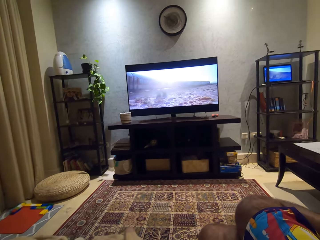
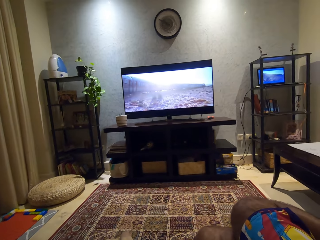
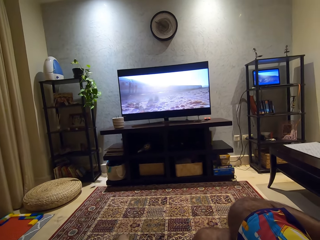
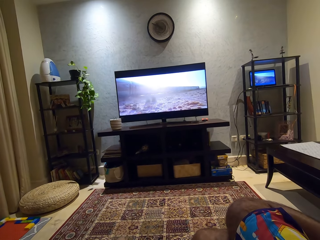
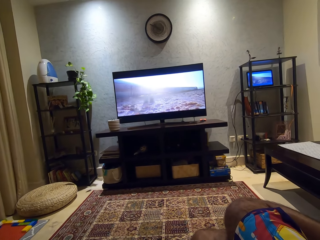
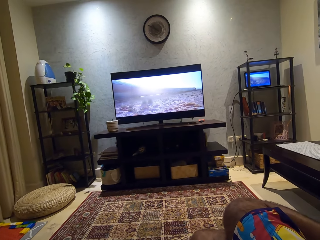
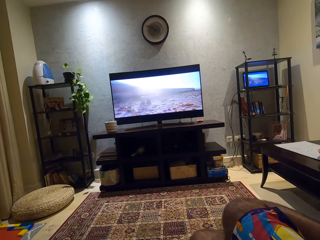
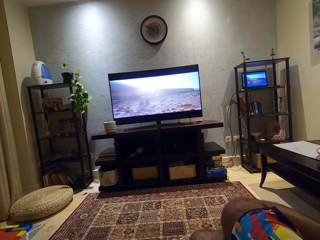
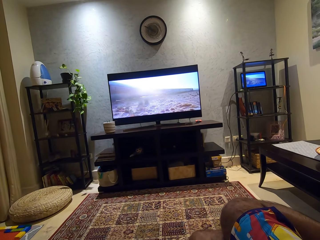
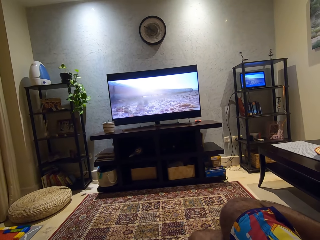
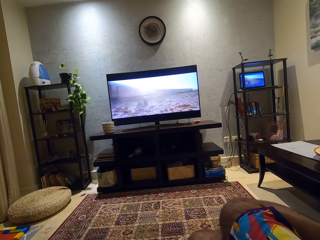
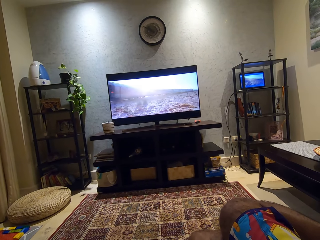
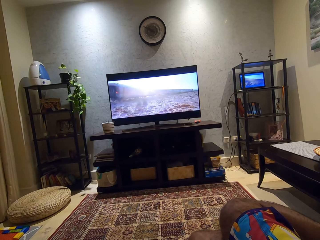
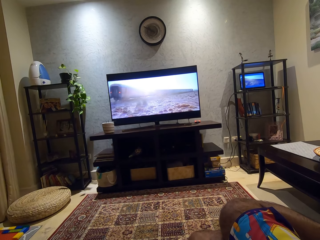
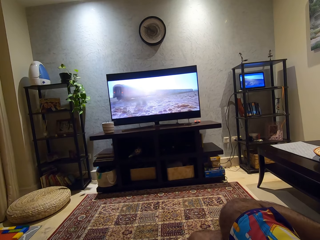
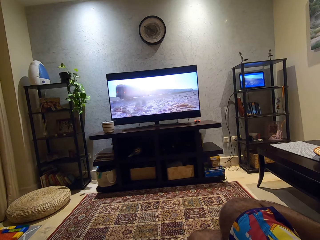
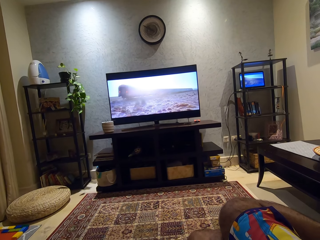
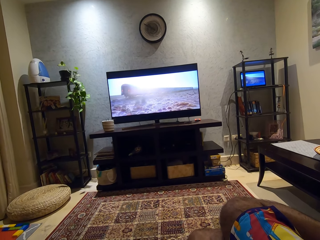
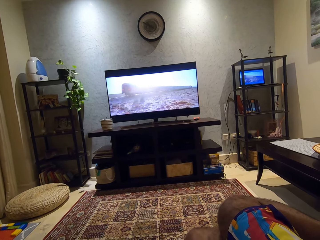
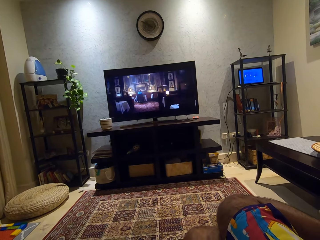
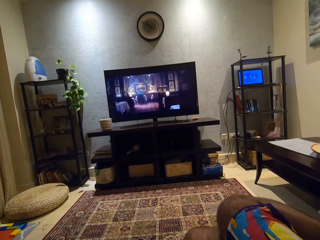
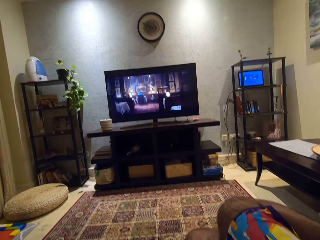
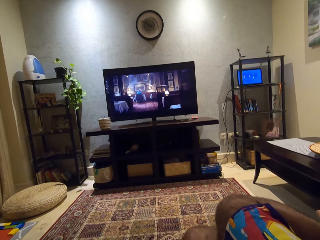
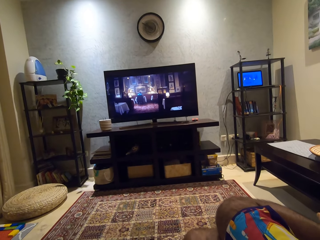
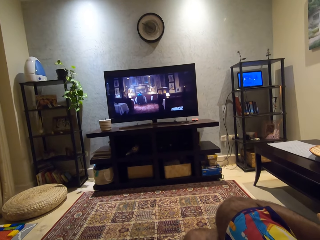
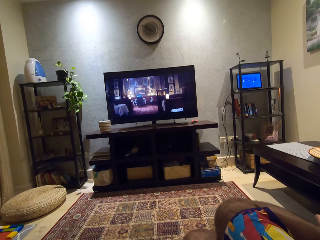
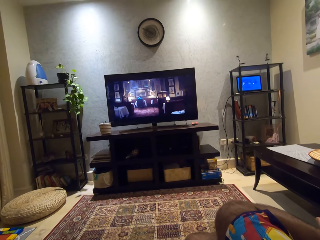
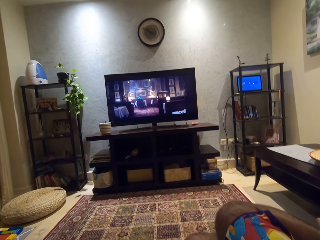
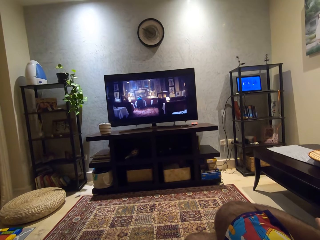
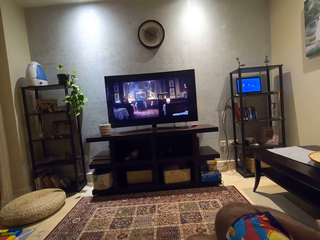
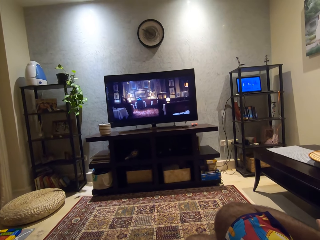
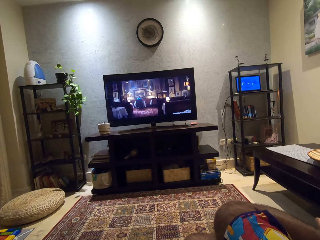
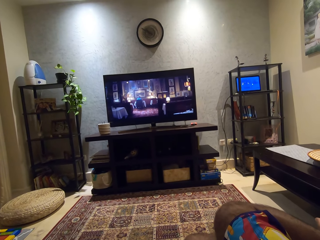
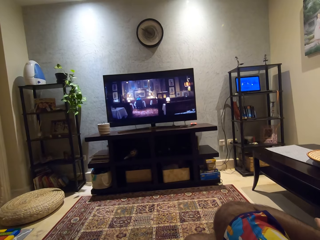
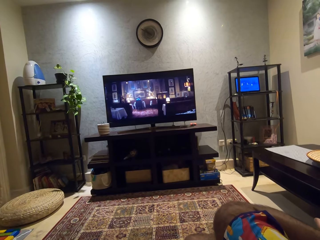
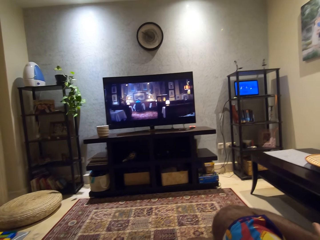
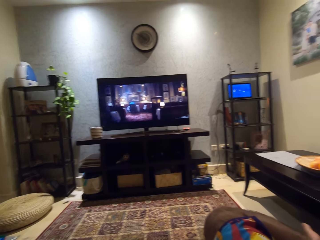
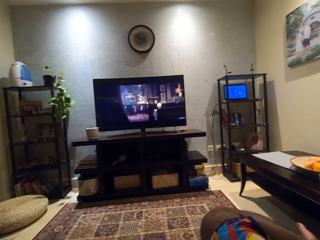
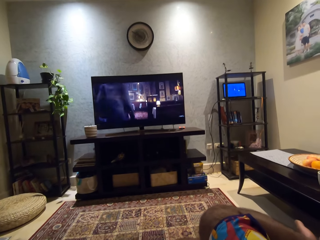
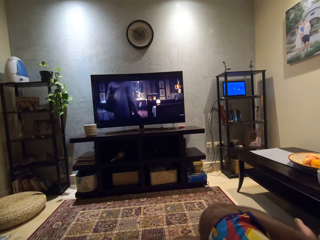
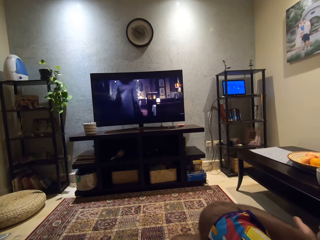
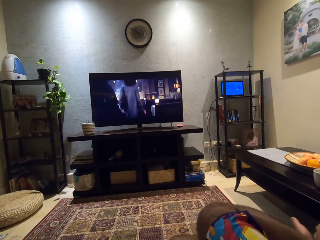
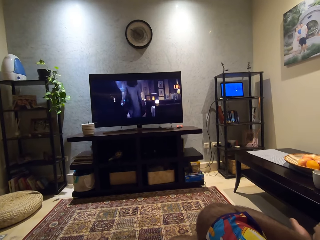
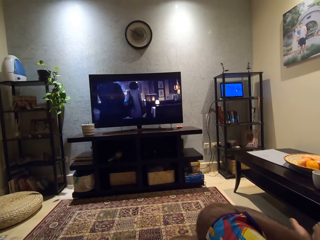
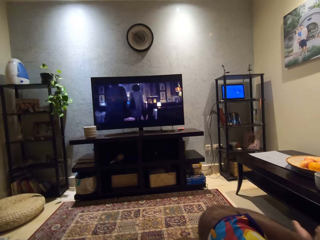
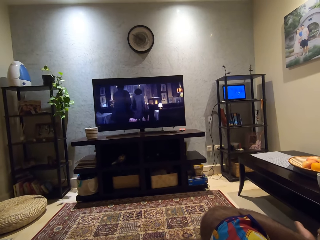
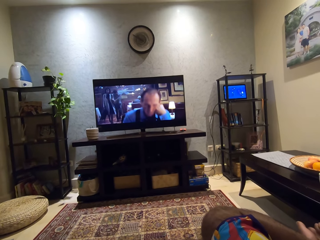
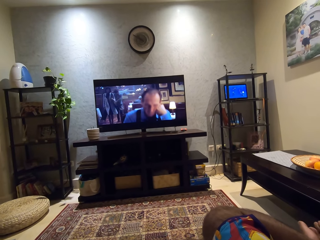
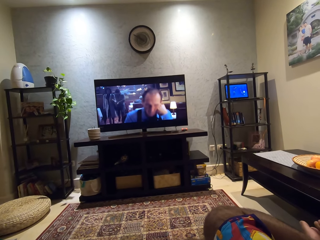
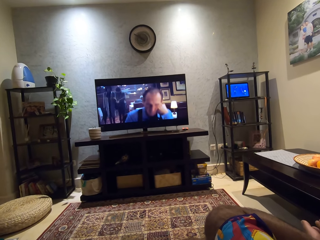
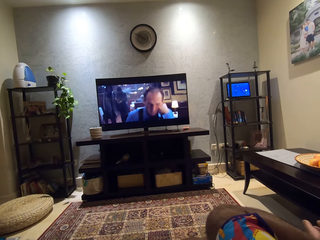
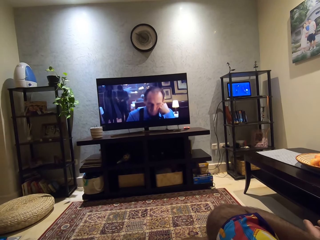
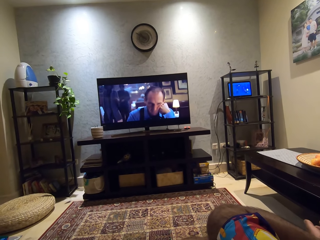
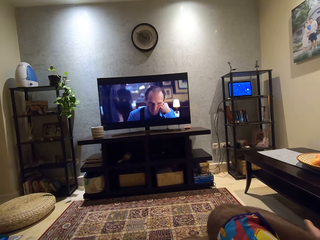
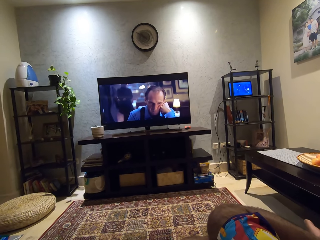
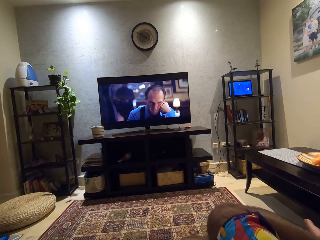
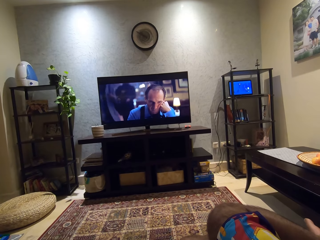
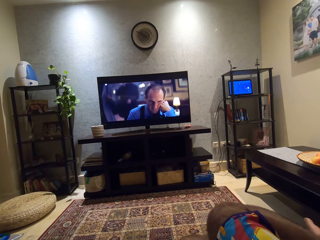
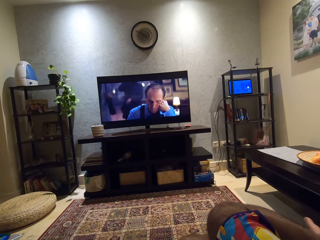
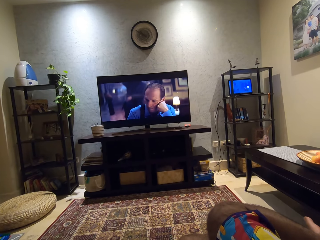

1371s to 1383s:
The camera wearer watches a movie. They watch television.

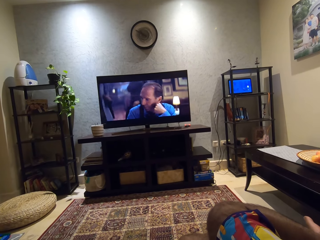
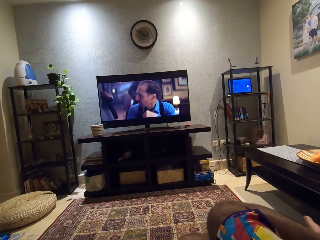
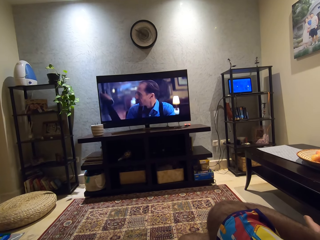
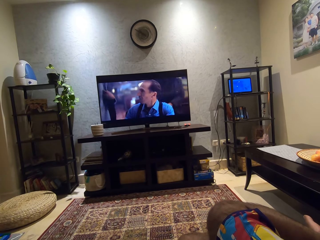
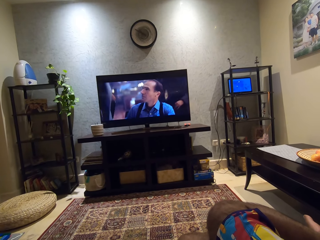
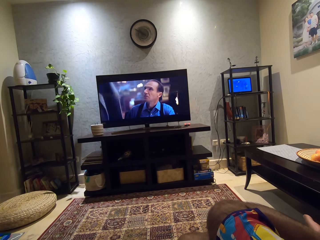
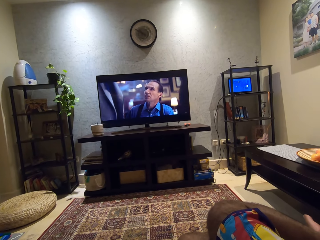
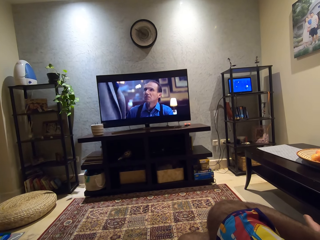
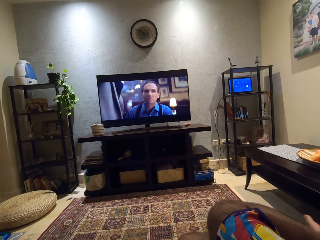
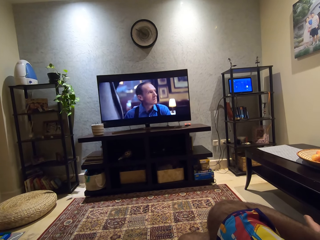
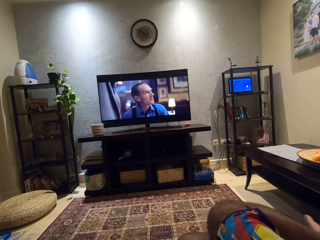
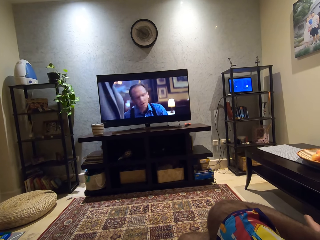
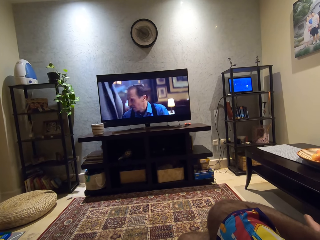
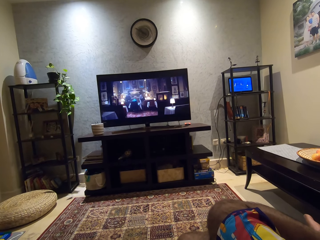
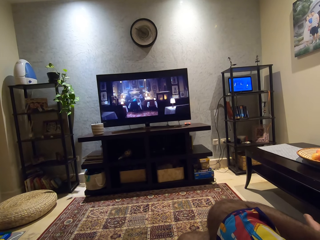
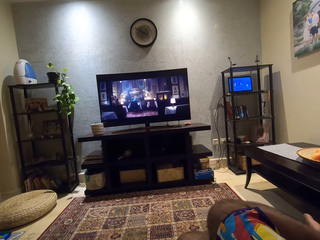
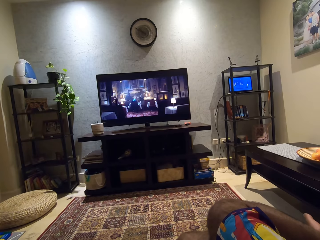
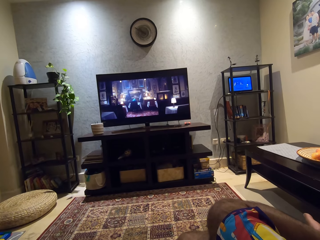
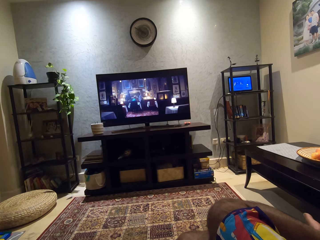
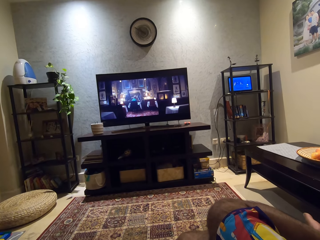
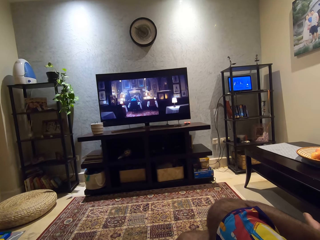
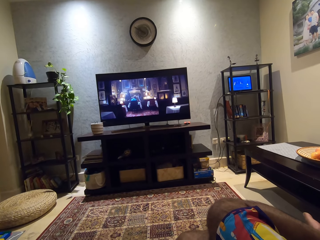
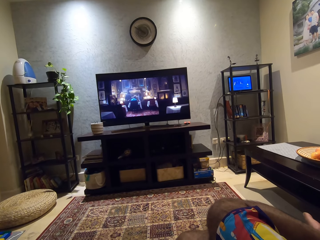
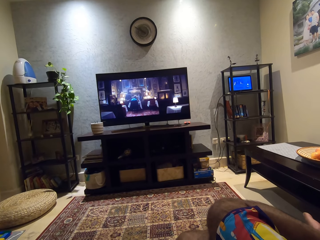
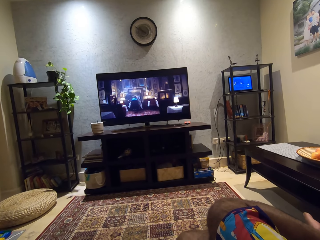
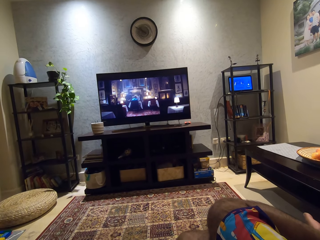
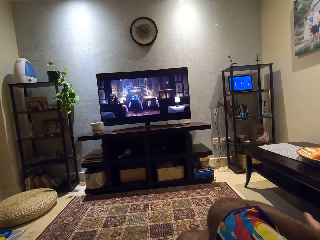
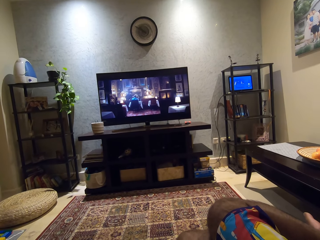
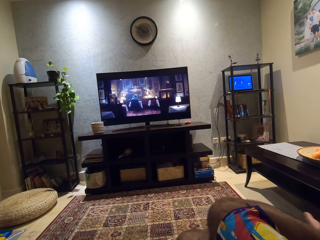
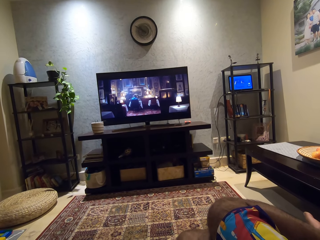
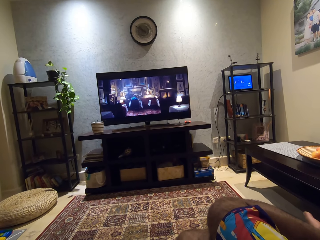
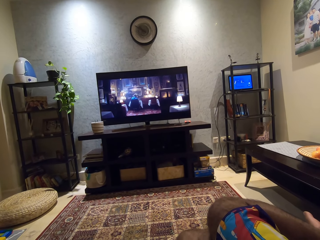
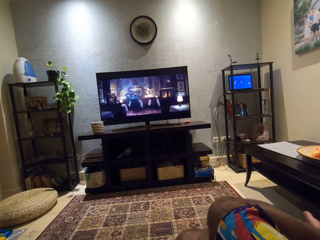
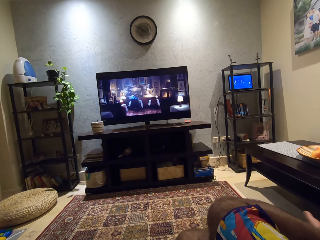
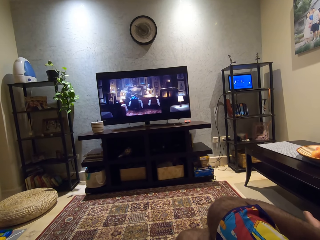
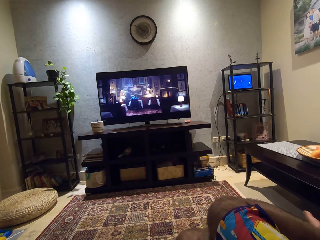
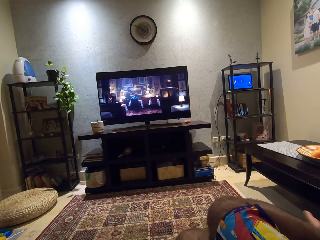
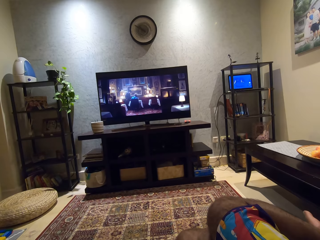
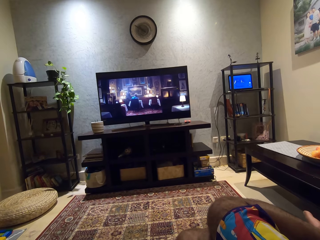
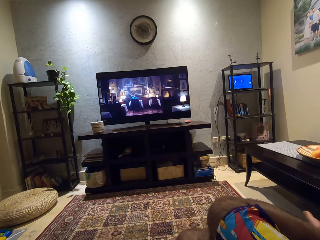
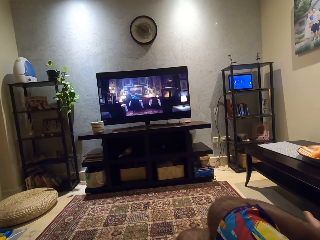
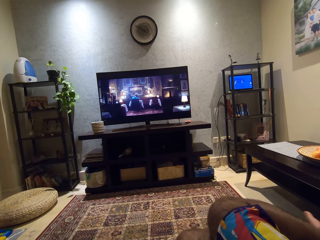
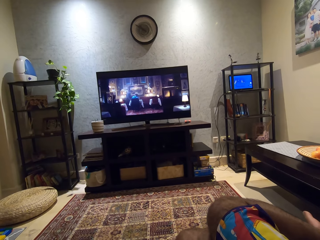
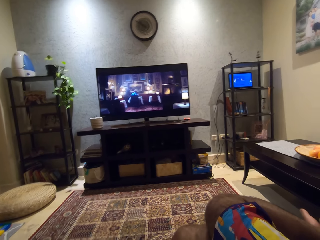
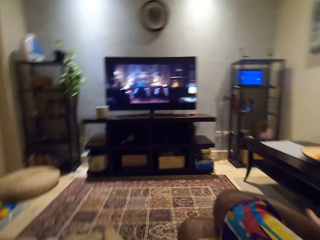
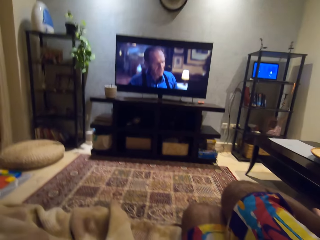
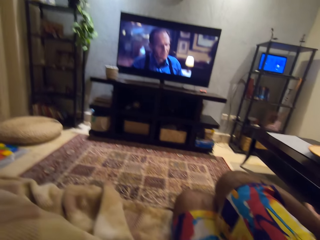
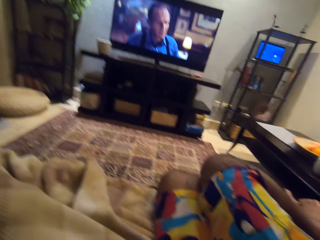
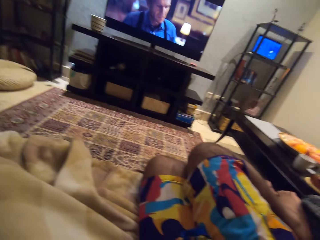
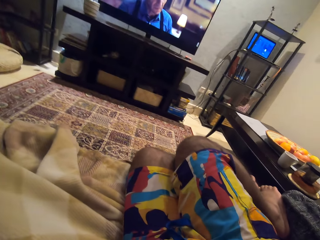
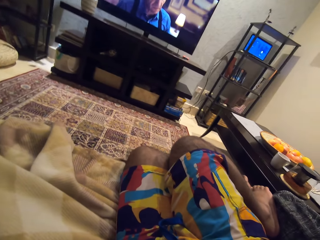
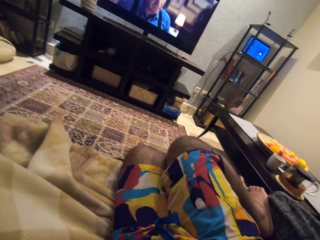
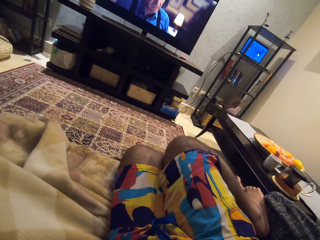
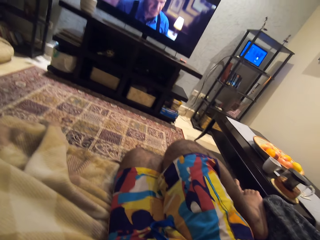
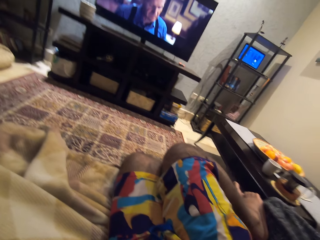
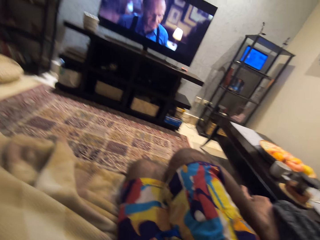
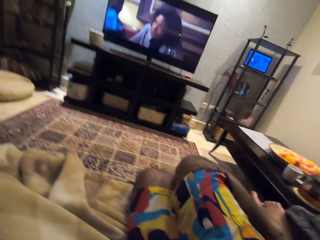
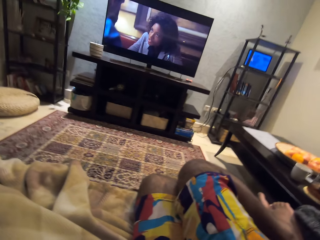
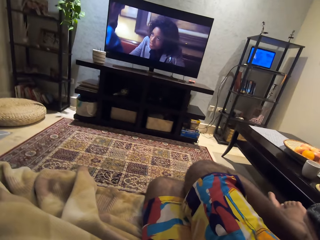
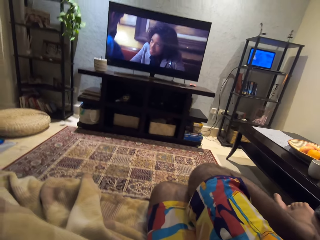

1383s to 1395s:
The camera wearer looks around at the far stand where the laptop is.
